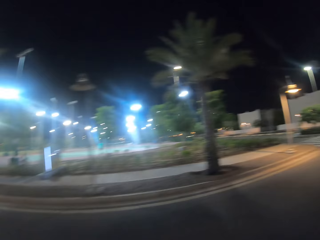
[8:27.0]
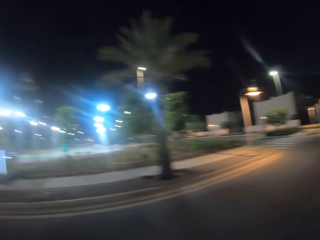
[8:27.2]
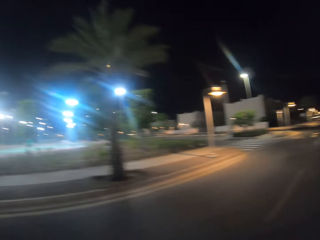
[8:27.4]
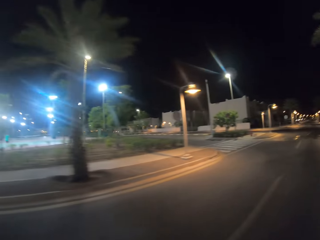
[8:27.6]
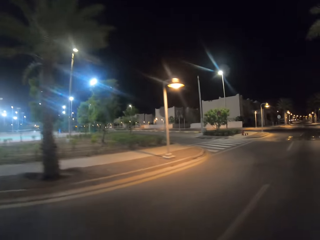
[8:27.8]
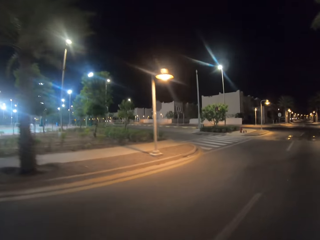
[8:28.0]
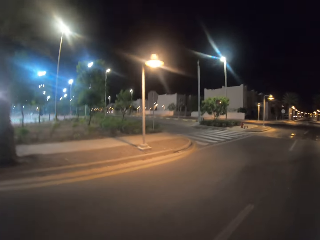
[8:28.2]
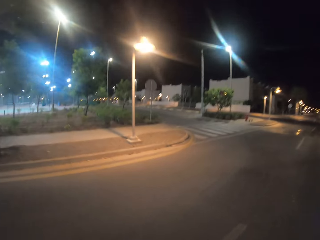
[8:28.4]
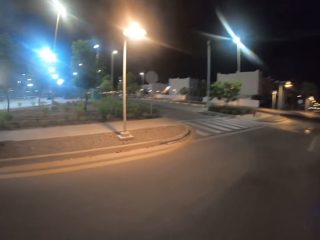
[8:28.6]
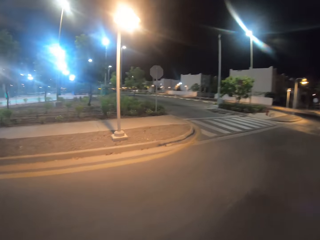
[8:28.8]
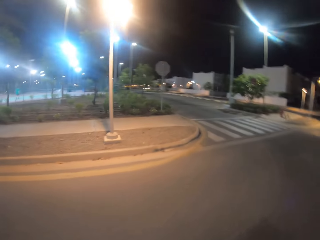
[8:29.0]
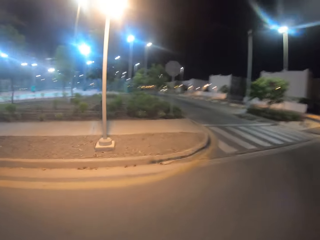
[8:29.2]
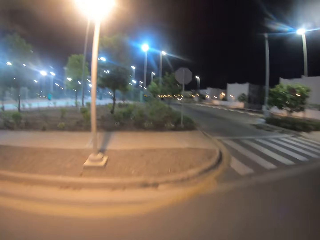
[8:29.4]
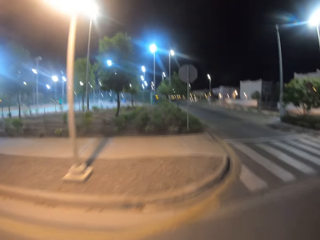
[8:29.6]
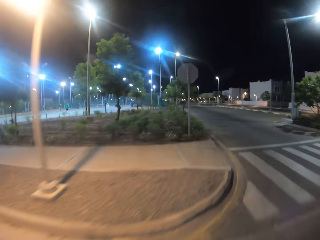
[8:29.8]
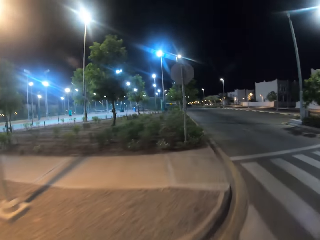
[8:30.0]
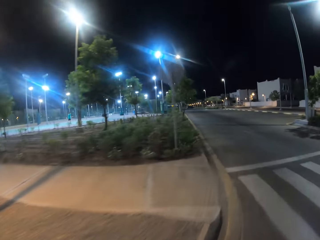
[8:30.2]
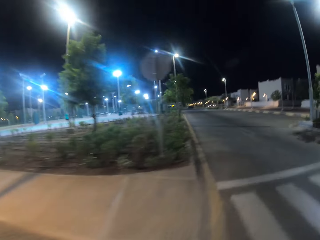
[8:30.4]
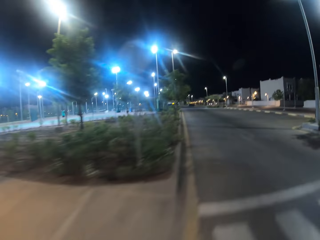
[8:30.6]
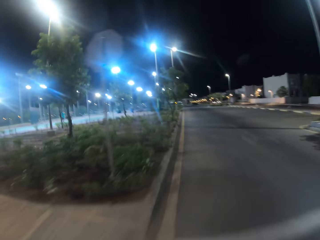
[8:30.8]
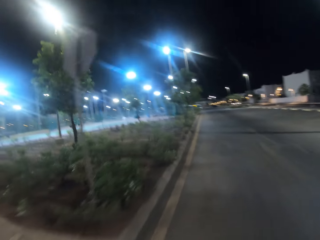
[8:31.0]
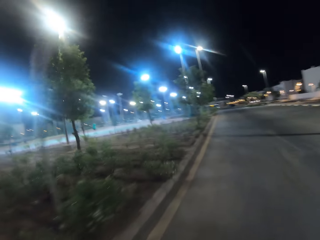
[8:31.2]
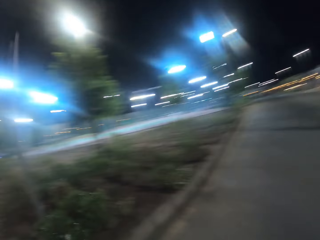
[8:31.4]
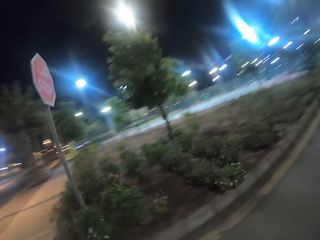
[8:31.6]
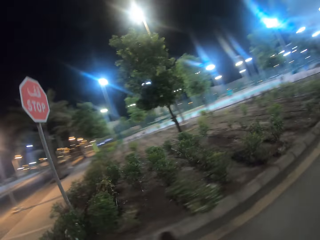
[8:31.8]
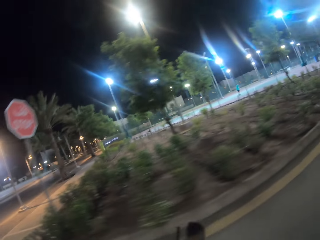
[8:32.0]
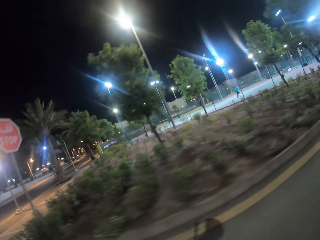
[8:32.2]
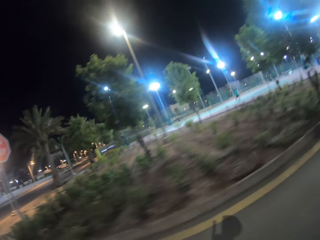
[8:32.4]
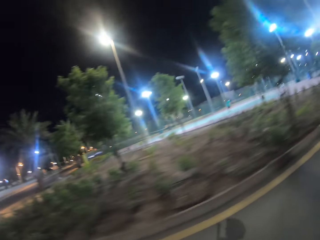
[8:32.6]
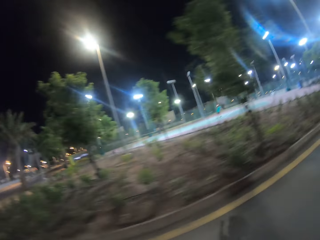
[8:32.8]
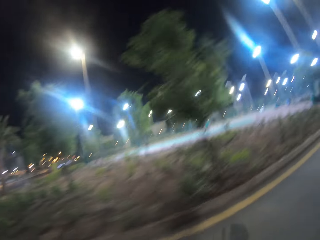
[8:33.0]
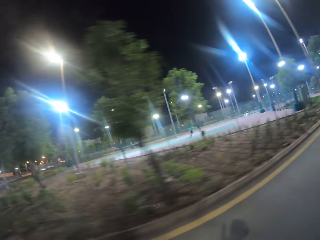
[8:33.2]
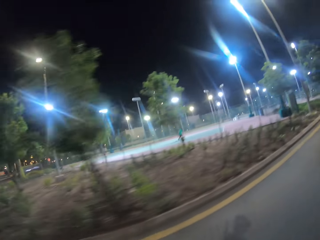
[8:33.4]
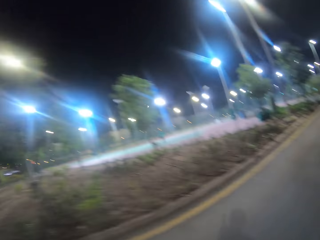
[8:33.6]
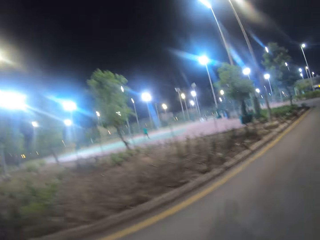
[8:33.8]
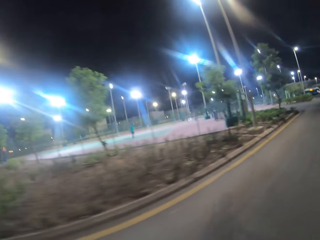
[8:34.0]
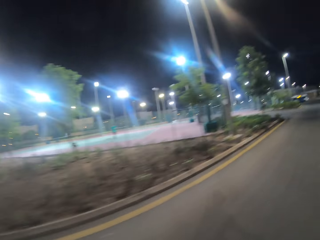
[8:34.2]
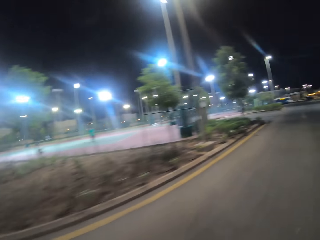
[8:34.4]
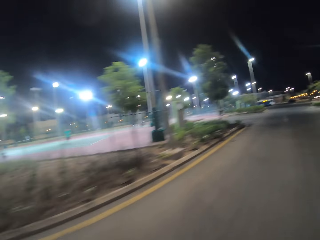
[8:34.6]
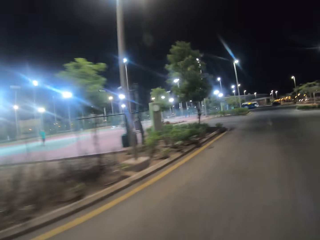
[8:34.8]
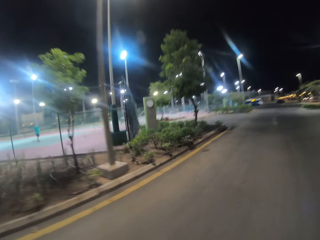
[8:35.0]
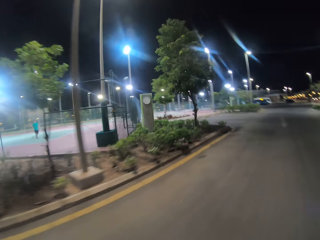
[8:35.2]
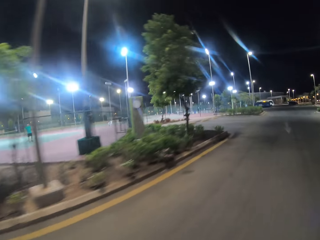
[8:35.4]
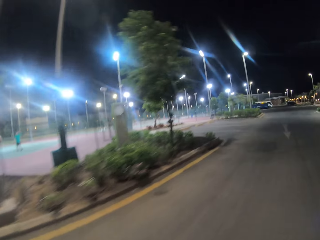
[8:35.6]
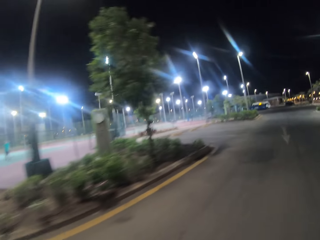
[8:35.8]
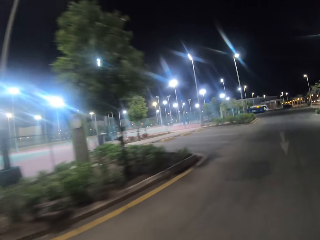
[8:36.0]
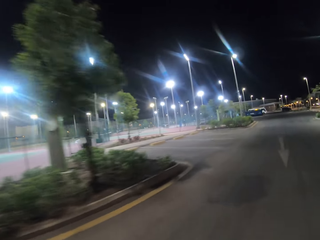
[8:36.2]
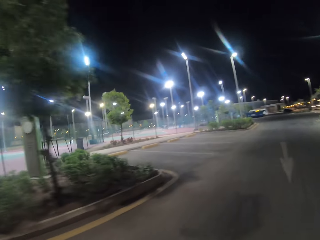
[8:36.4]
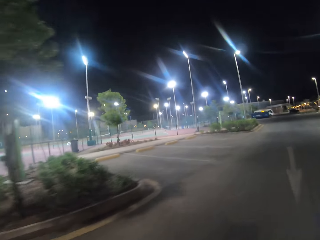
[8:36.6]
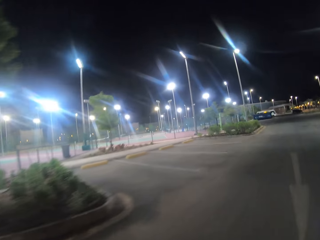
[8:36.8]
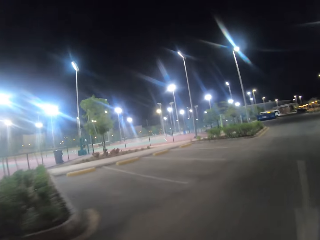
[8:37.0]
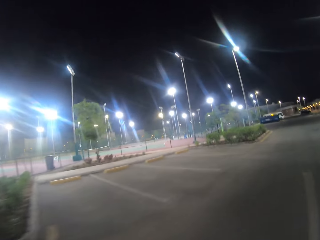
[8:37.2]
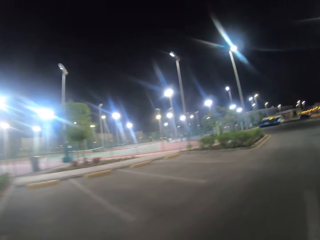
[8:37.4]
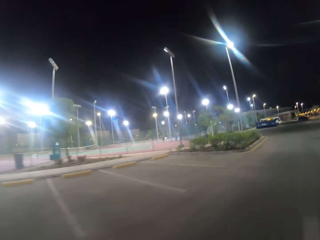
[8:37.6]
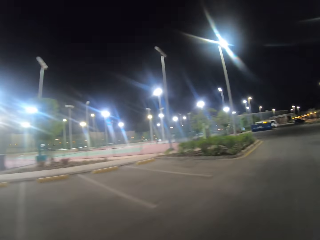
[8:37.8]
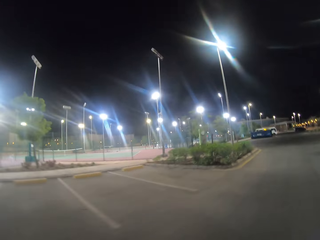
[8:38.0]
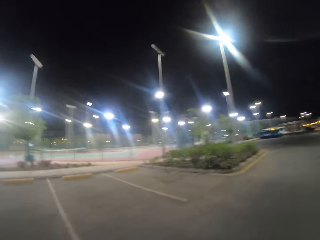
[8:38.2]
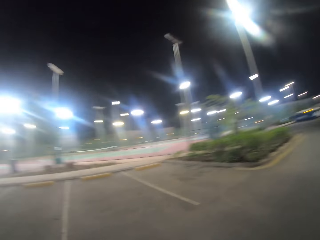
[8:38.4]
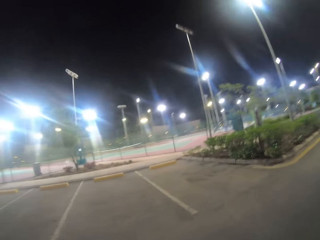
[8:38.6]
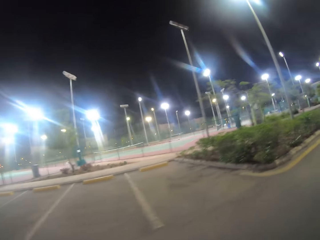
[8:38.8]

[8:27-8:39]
The camera wearer turns left.

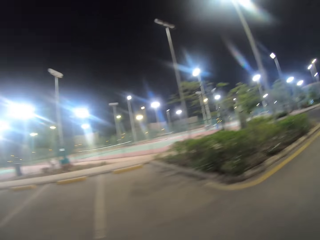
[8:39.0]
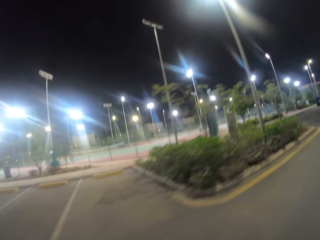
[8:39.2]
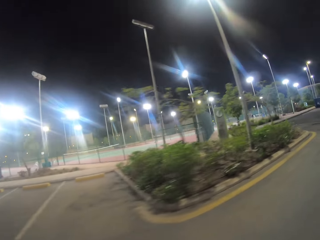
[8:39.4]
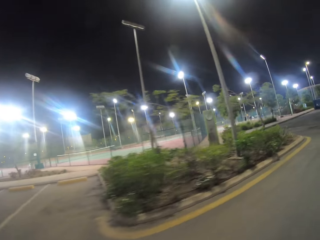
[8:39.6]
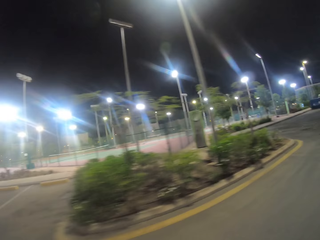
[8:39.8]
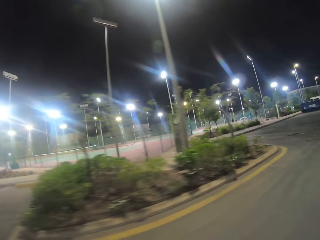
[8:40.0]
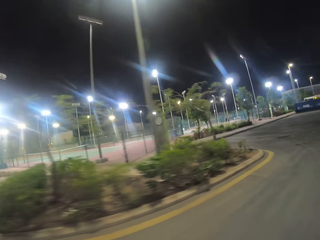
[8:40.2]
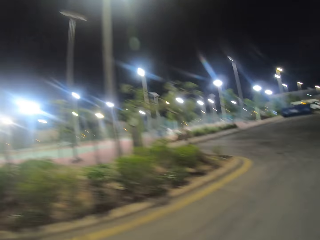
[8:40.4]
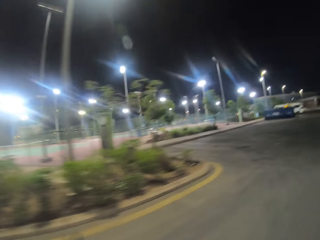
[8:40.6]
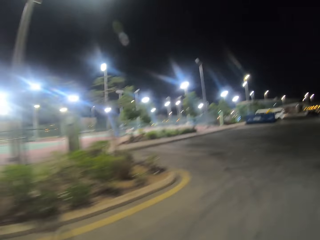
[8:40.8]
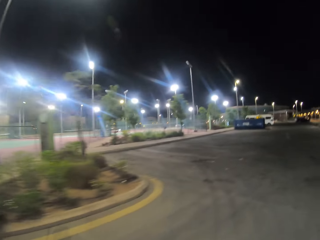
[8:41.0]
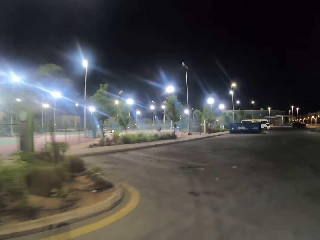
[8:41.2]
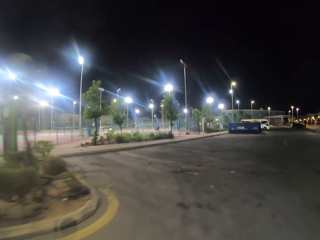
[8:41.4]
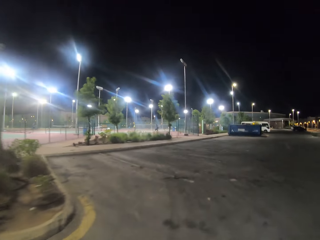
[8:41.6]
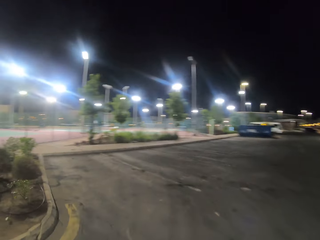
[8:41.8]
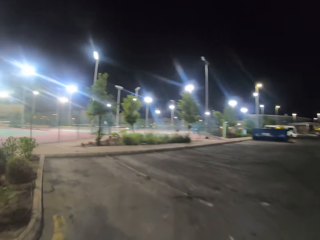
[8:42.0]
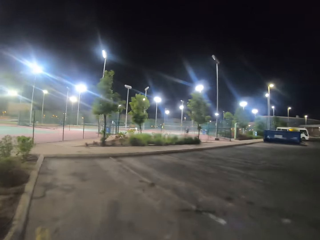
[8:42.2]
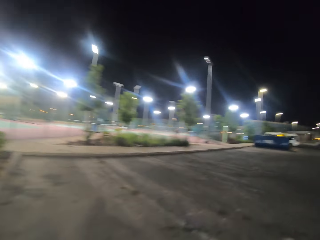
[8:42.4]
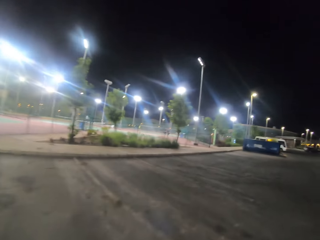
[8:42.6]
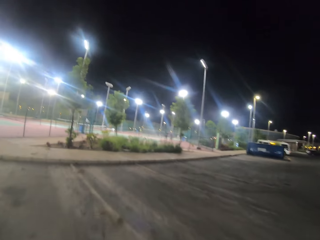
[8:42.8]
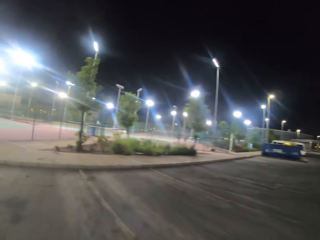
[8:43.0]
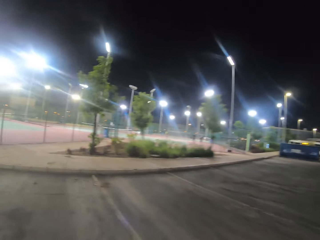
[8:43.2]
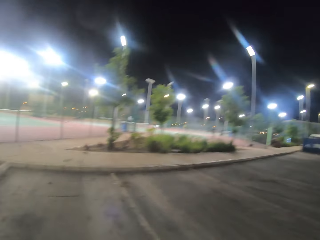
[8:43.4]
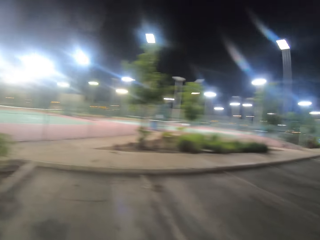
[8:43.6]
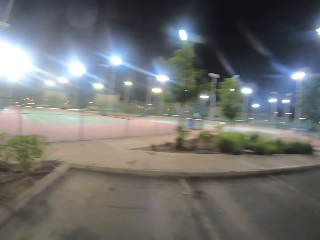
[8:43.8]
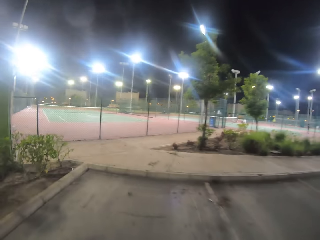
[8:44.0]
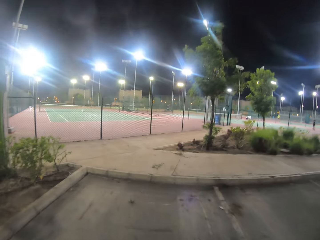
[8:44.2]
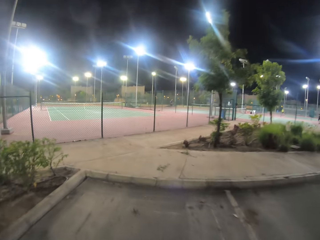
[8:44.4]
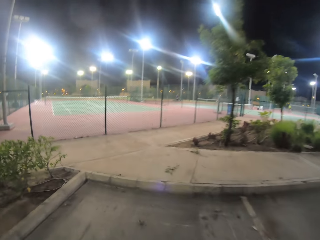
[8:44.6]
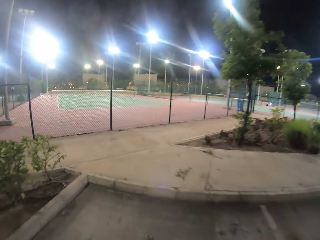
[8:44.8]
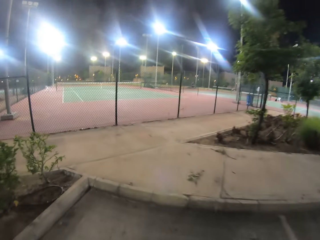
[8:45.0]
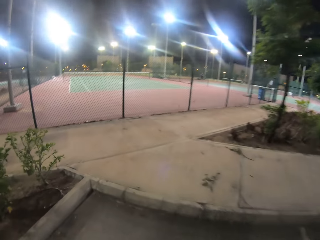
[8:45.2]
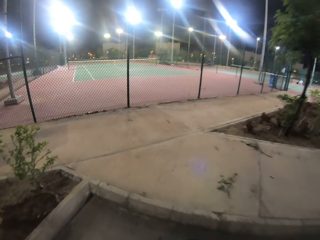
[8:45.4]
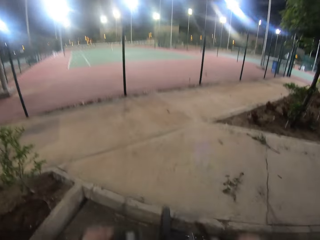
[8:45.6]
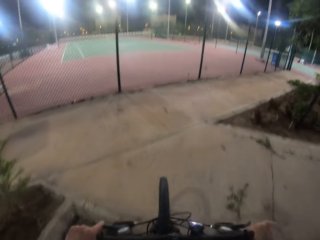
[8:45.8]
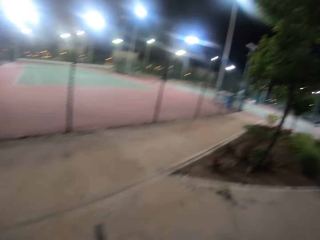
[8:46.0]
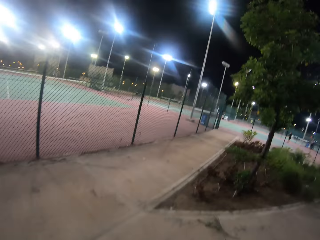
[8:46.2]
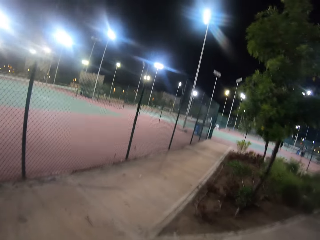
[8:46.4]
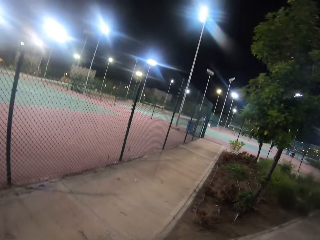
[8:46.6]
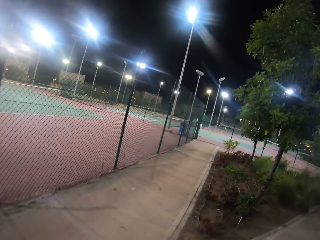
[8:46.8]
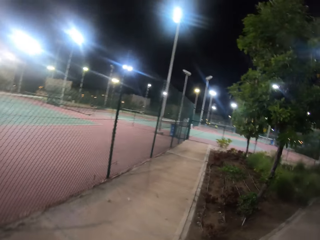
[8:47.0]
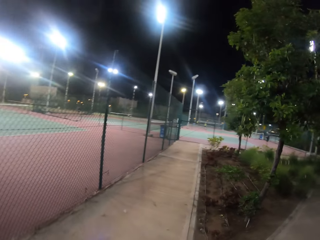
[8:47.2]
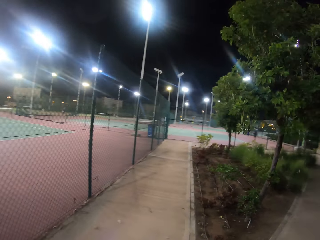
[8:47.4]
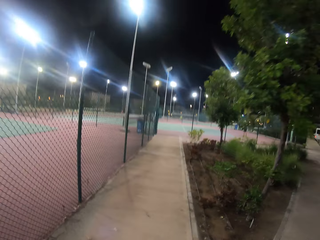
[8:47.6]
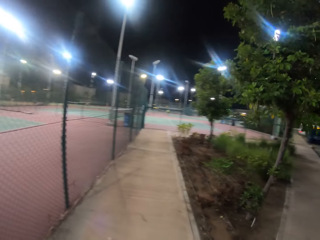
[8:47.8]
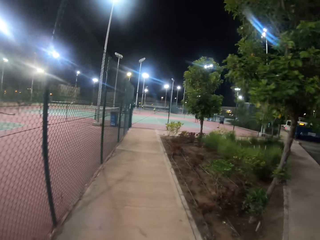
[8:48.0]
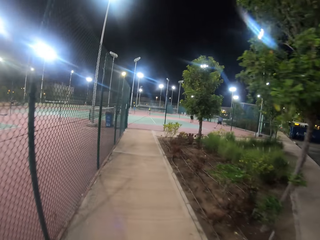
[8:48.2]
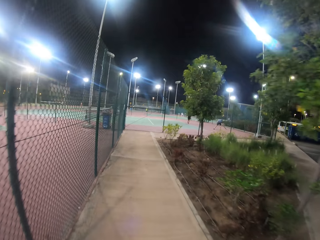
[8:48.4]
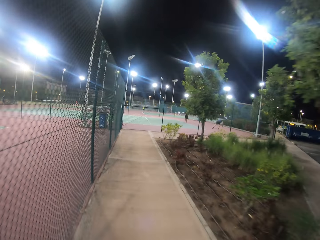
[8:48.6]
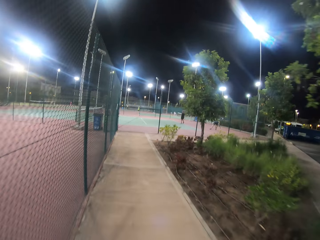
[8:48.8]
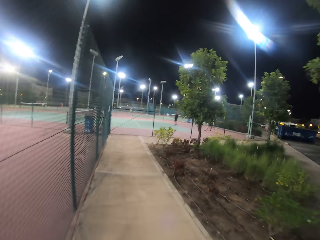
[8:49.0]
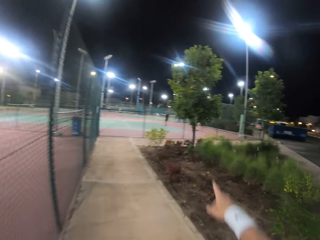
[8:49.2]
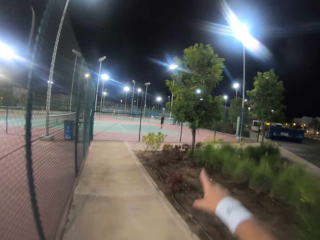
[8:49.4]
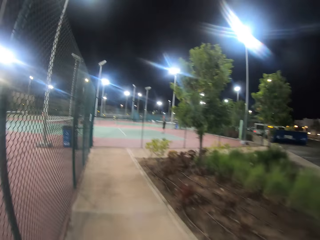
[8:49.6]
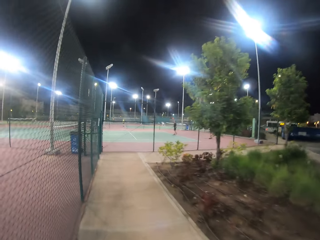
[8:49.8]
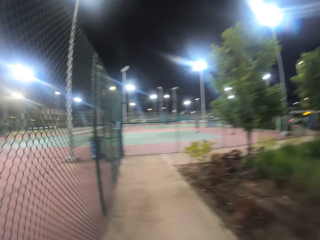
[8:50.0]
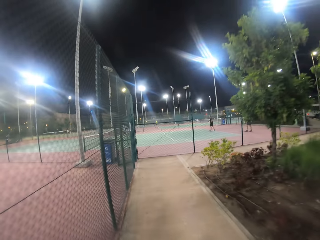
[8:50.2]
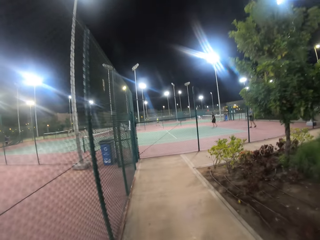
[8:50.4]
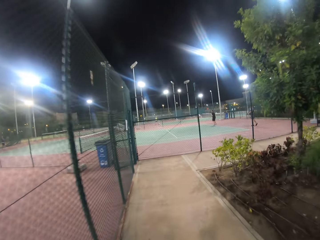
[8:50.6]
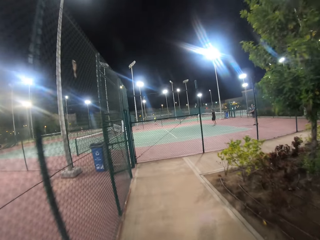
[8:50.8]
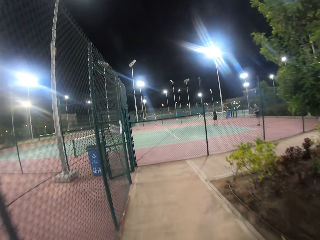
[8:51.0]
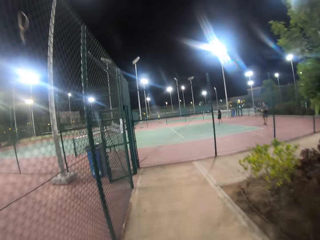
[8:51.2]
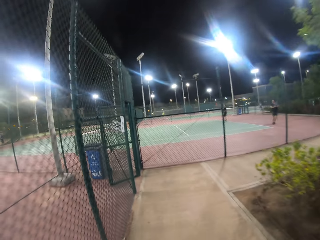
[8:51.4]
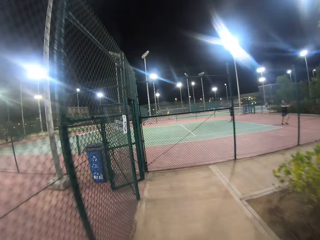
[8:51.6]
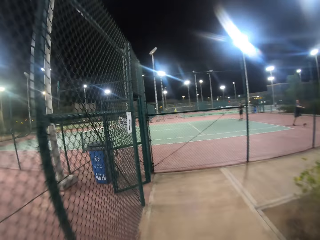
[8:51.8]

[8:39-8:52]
The camera wearer goes up the curb. They ride the bicycle on the pavement. They do a hand gesture.
